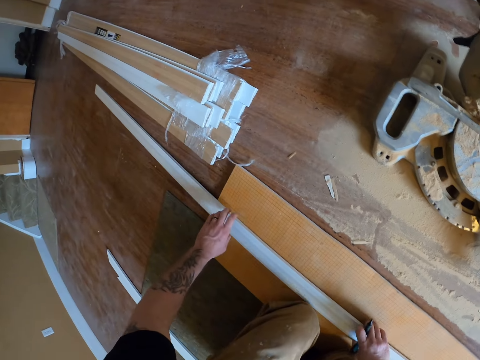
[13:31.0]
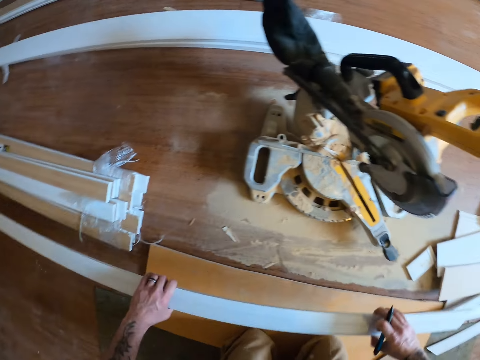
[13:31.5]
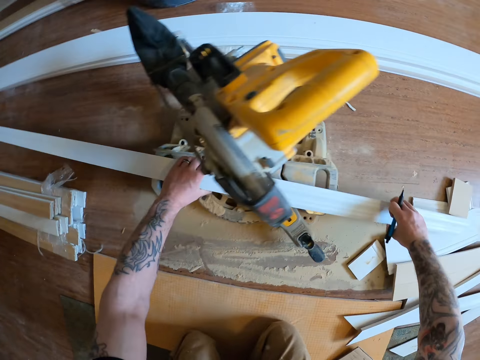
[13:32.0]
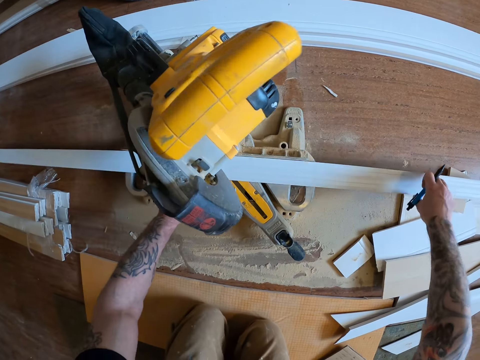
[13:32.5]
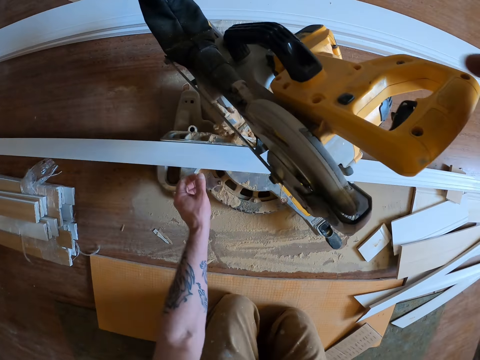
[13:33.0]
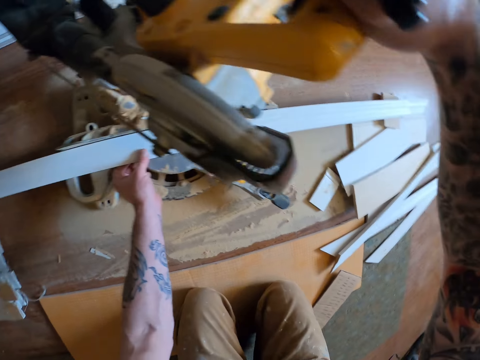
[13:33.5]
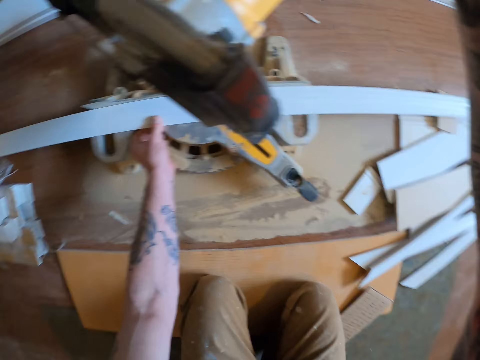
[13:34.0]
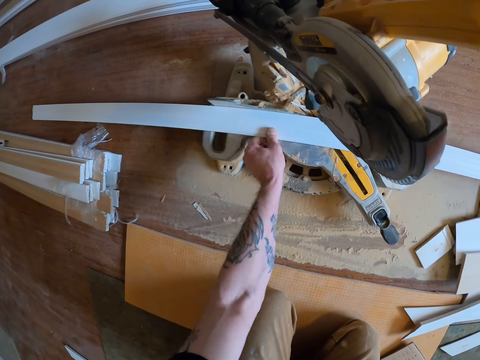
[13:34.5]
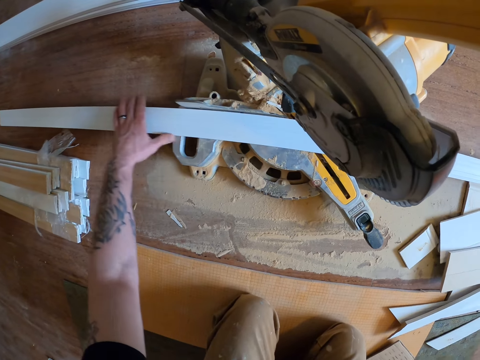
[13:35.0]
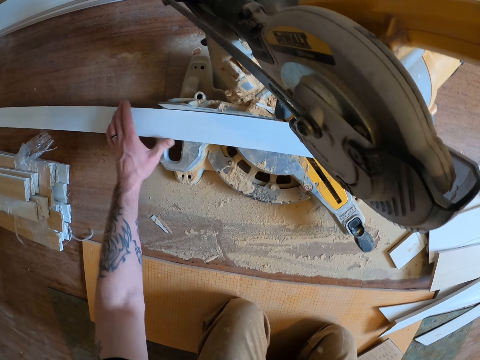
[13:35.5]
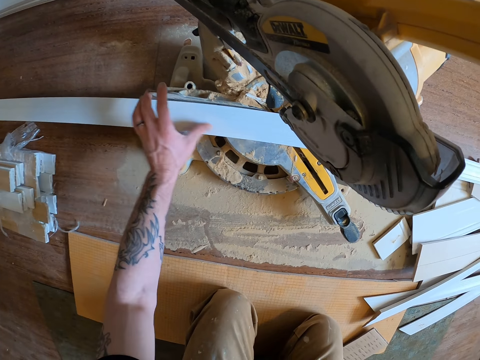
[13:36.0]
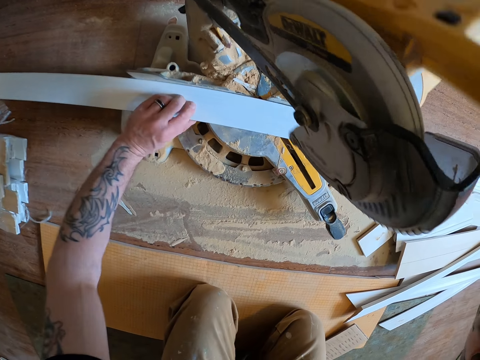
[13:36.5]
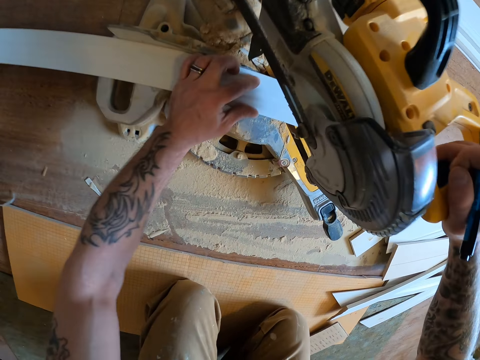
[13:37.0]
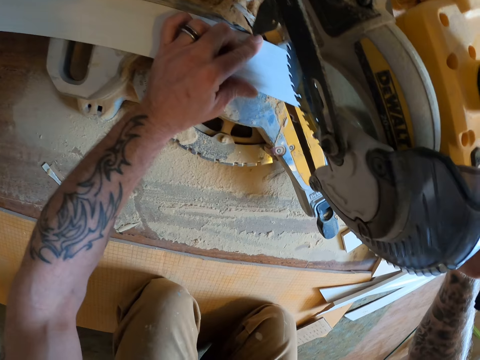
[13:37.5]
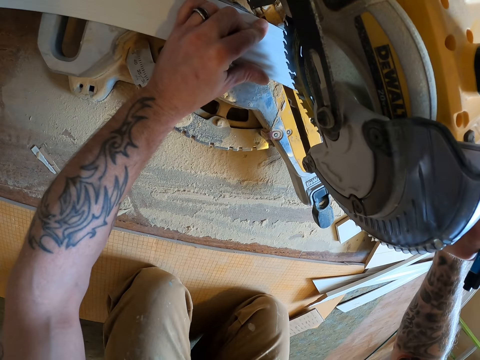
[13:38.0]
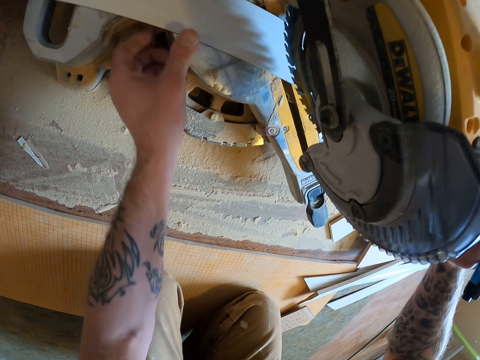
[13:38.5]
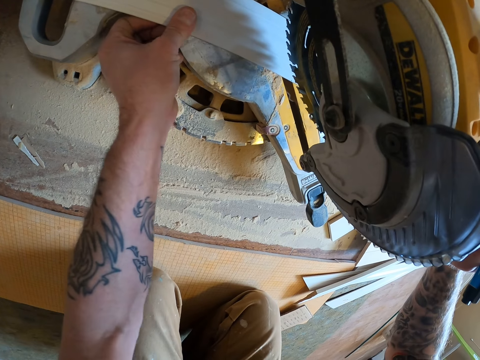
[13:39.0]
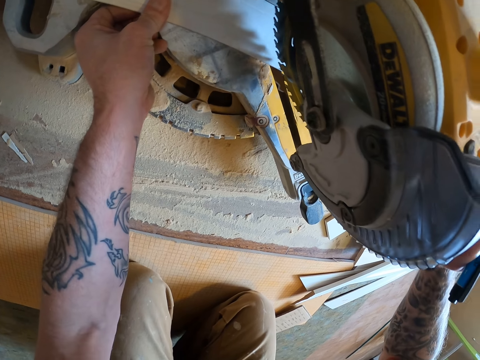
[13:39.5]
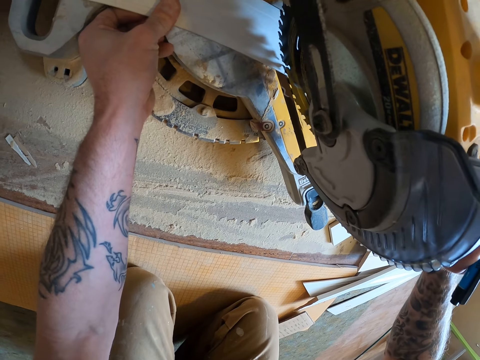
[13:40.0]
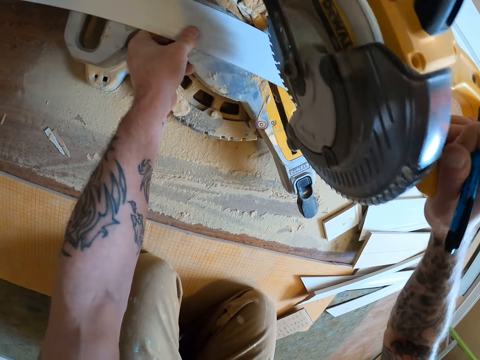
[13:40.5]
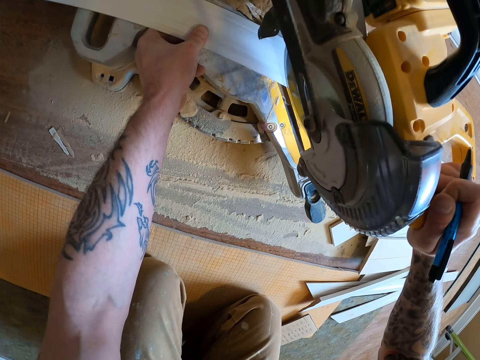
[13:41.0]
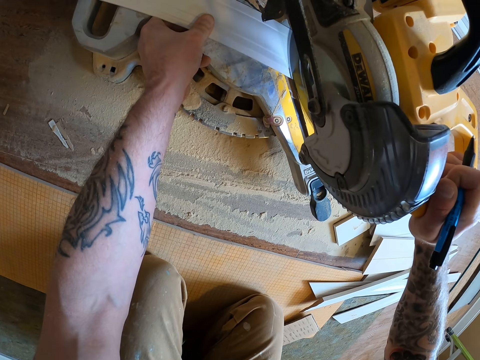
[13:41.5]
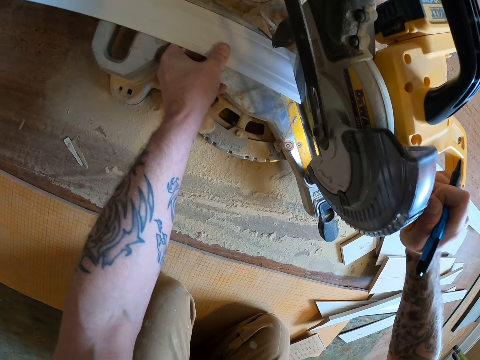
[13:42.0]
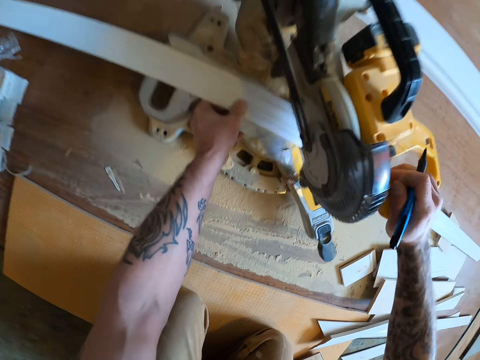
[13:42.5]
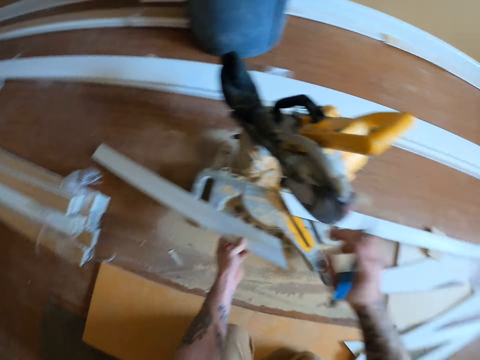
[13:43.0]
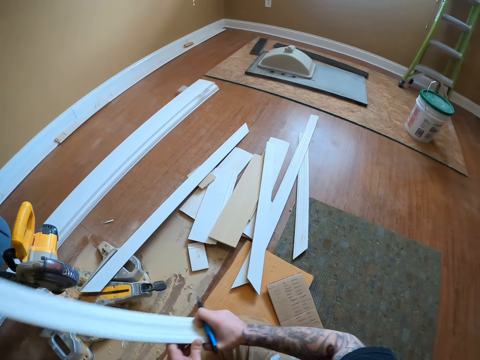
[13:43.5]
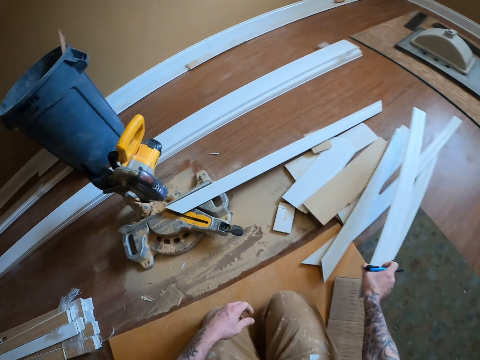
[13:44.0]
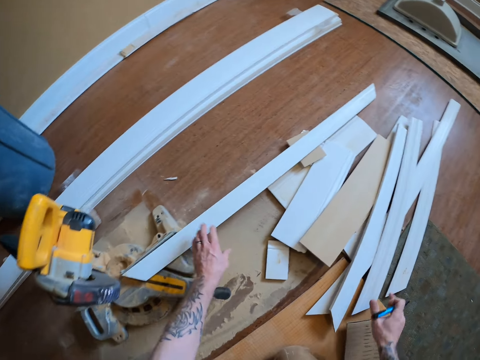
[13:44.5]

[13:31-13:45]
The camera wearer picks up a wooden plank from the ground and places the wooden plank on the cutting base of the circular saw or wood cutter machine. They adjust the wood cutter machine. They cut the wooden plank with the circular saw. They adjust the wood cutter machine. They pick up a half of the wooden plank from the cutting base of the circular saw and drop the half of the wooden plank on the ground.

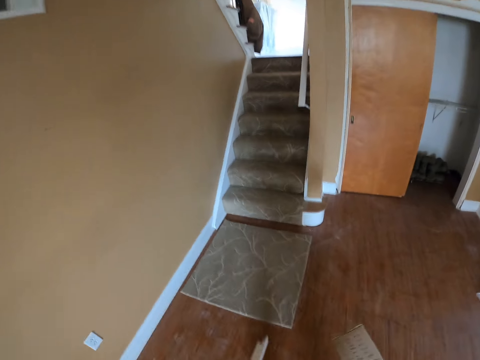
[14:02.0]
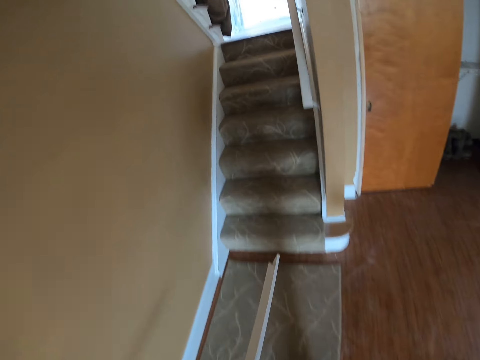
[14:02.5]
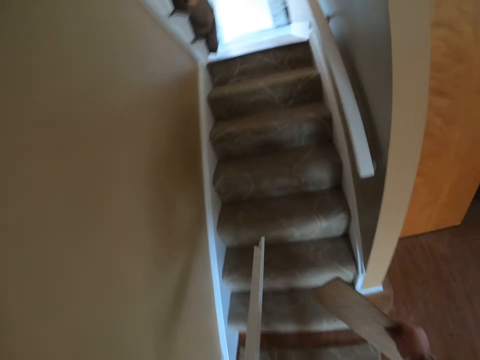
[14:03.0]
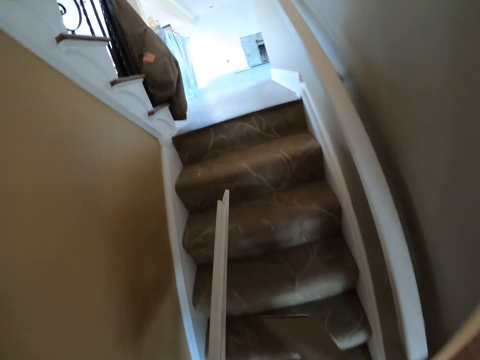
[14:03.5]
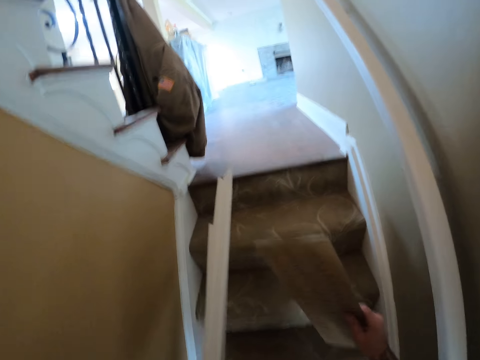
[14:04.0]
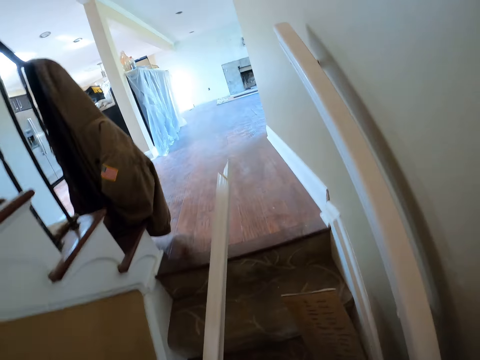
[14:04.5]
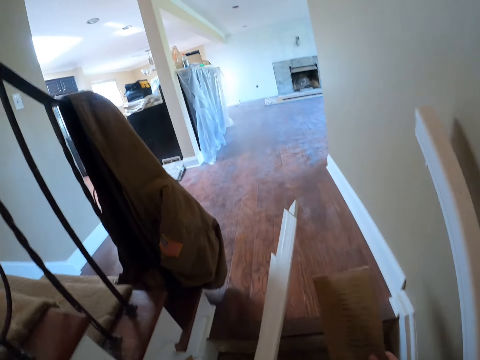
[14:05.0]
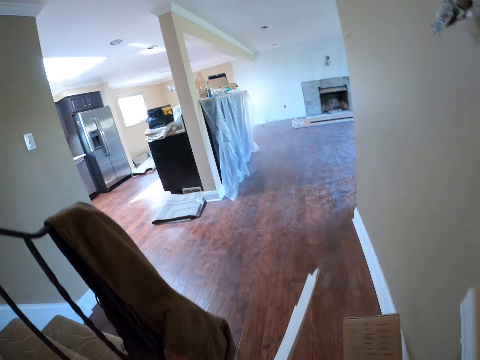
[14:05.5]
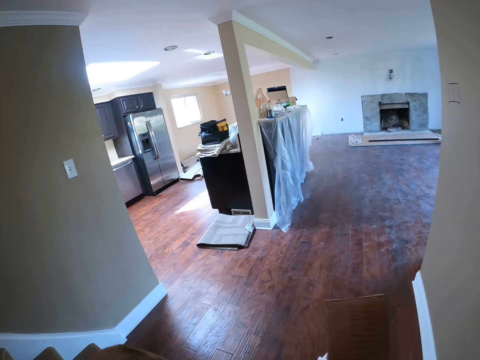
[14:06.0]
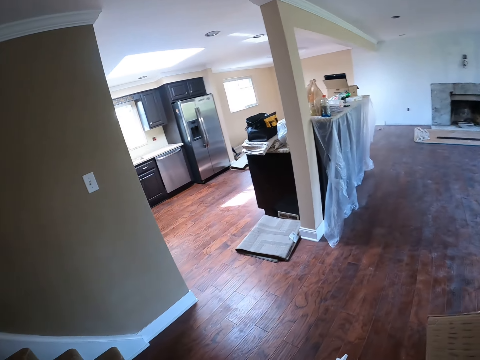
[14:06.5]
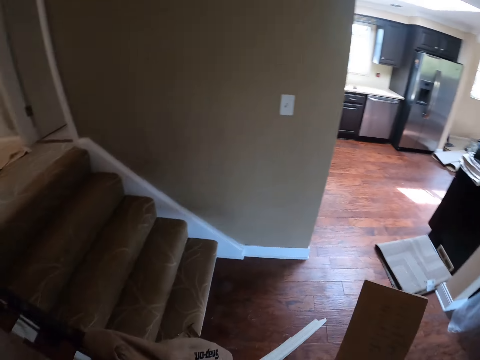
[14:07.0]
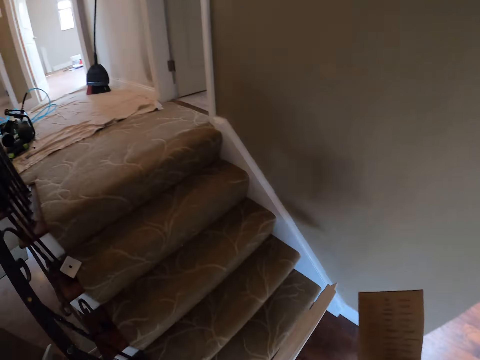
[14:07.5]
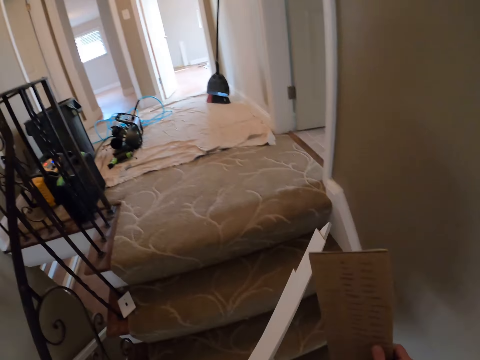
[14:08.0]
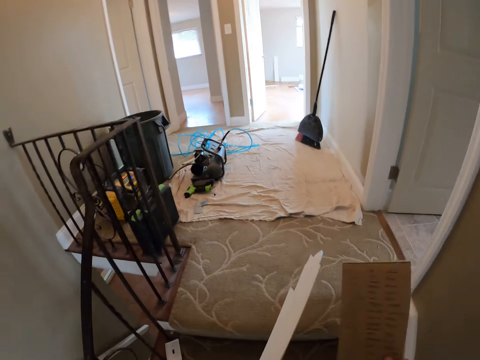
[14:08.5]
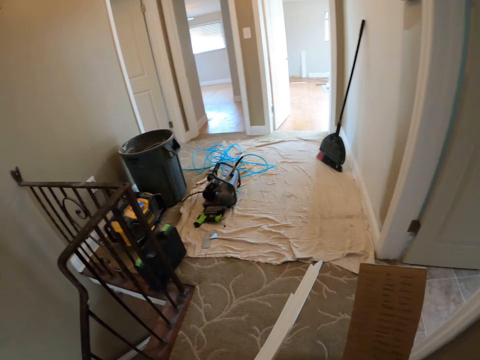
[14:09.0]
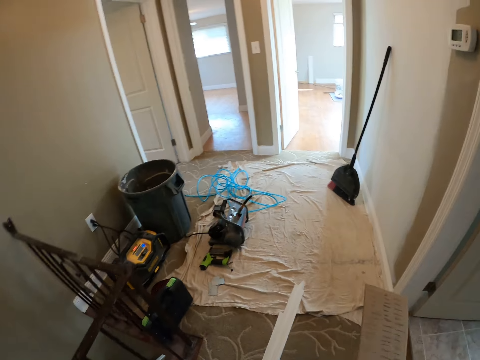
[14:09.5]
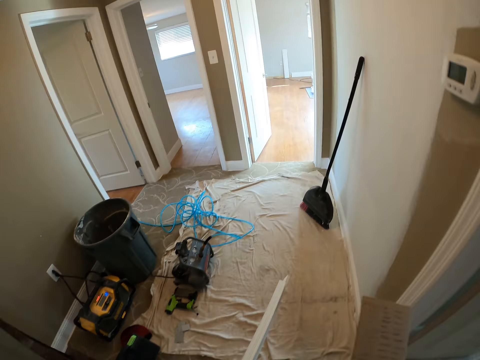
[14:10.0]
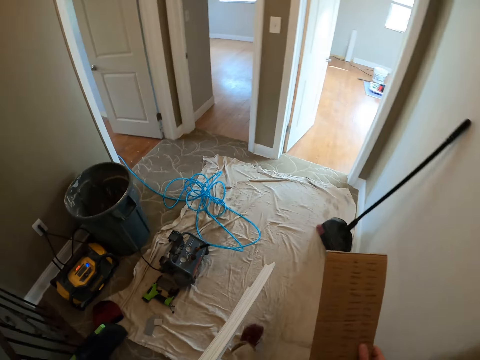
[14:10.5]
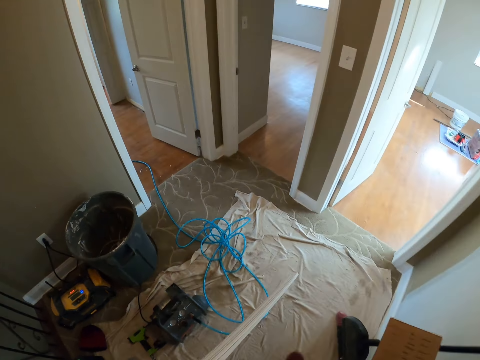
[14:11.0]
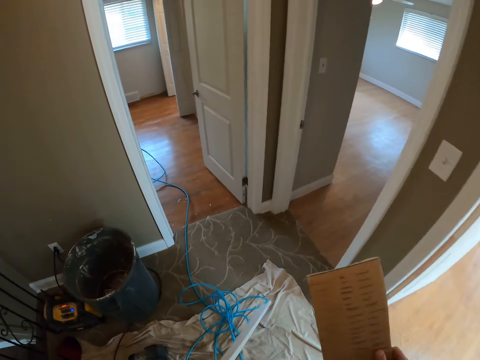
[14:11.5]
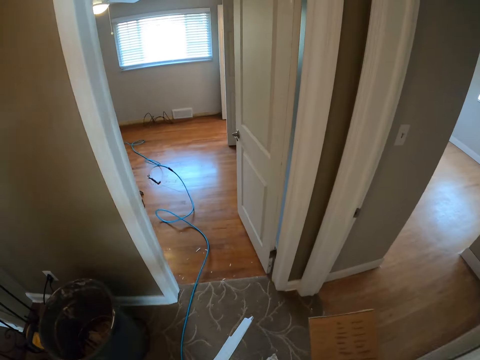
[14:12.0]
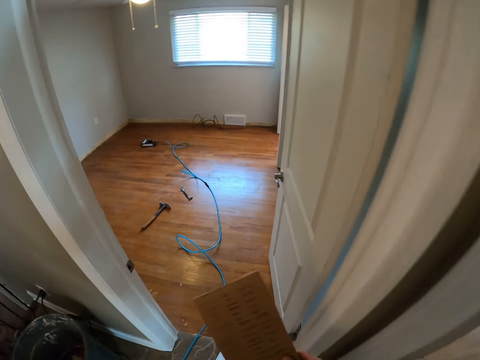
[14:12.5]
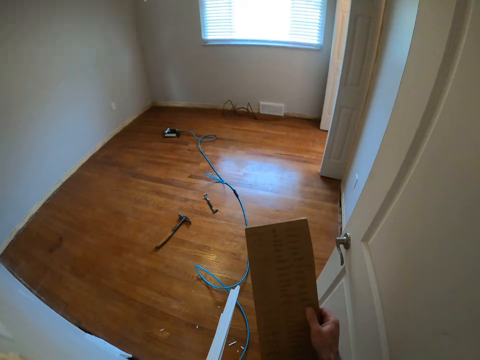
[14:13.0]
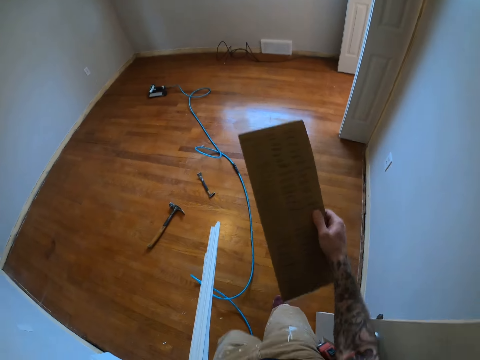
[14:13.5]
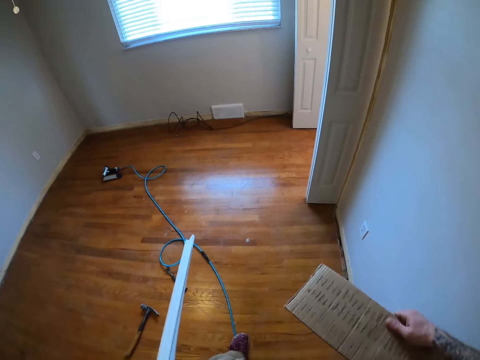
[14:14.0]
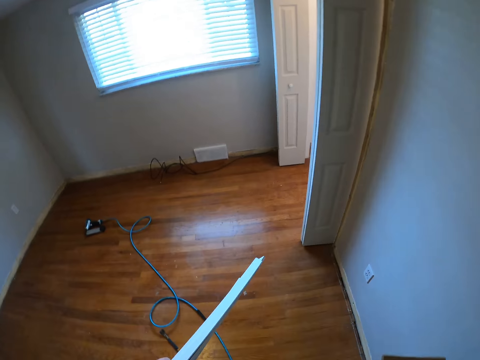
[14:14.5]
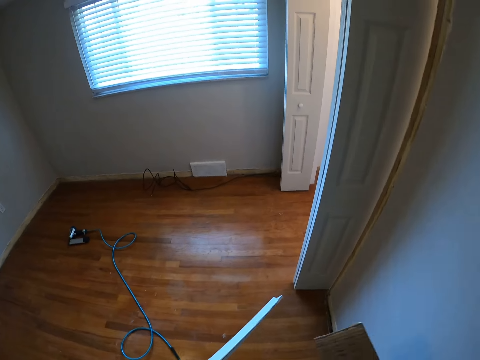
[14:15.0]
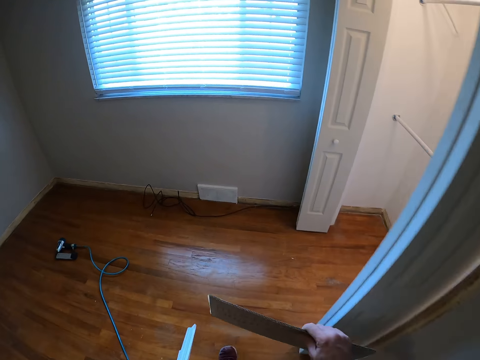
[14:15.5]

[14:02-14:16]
The camera wearer climbs up two flights of stairs. He walks into a bedroom. He pushes the door behind him with his elbow.
